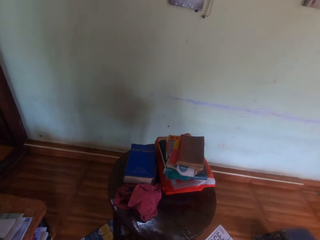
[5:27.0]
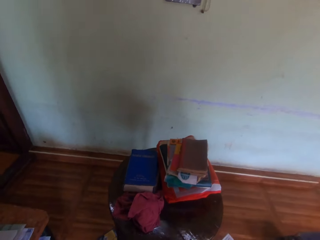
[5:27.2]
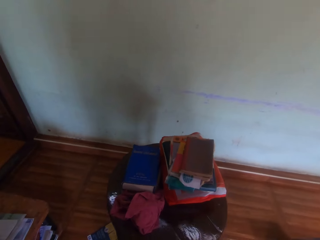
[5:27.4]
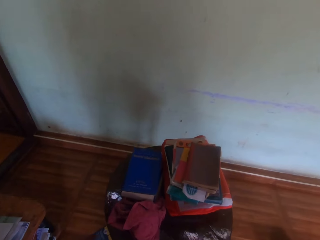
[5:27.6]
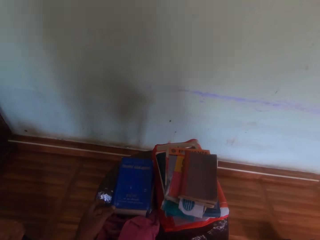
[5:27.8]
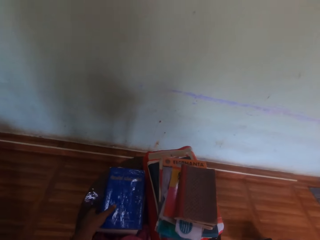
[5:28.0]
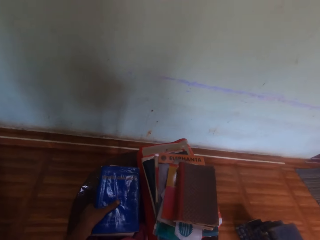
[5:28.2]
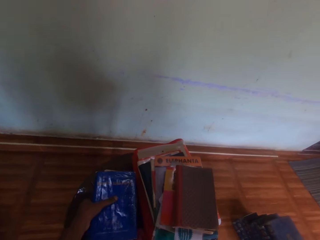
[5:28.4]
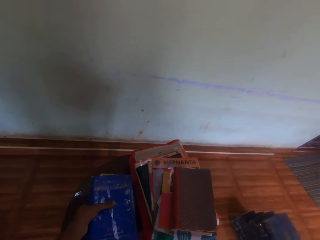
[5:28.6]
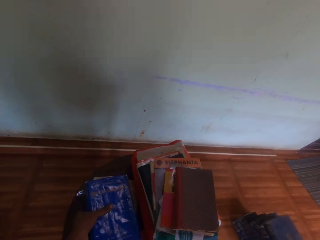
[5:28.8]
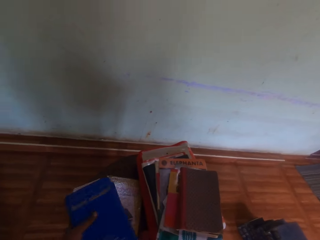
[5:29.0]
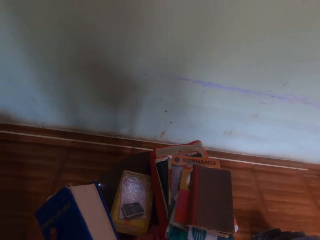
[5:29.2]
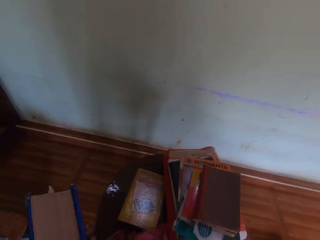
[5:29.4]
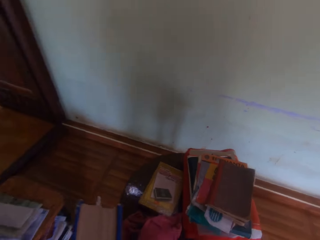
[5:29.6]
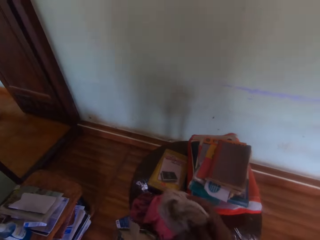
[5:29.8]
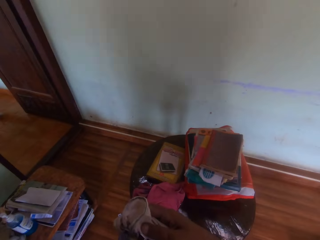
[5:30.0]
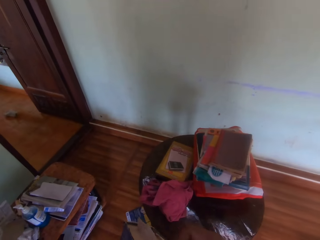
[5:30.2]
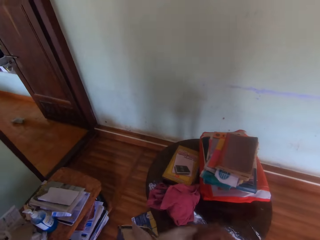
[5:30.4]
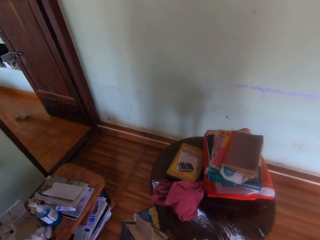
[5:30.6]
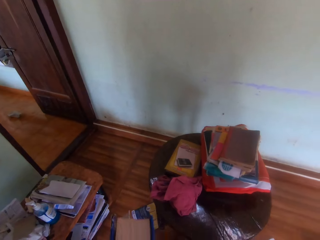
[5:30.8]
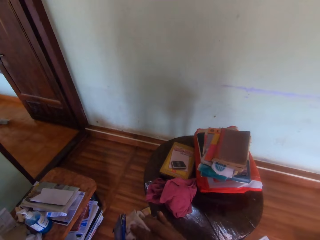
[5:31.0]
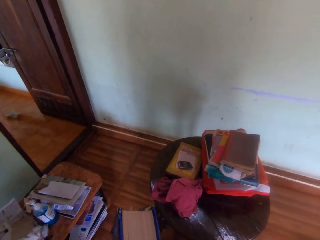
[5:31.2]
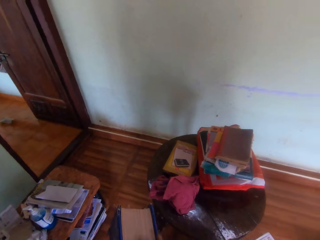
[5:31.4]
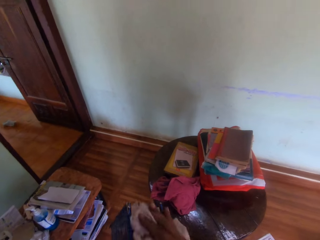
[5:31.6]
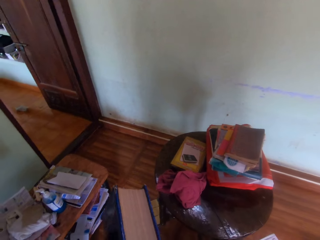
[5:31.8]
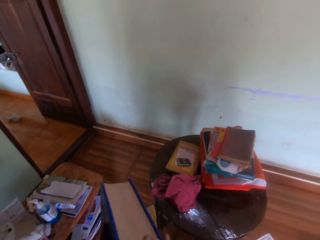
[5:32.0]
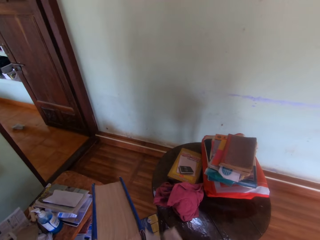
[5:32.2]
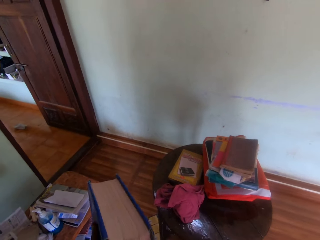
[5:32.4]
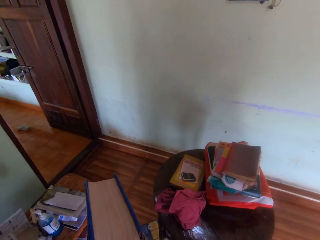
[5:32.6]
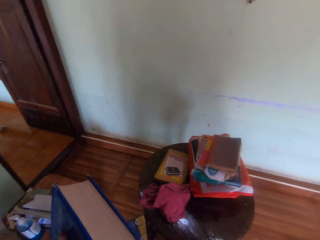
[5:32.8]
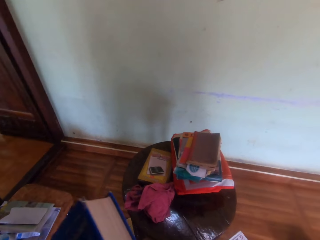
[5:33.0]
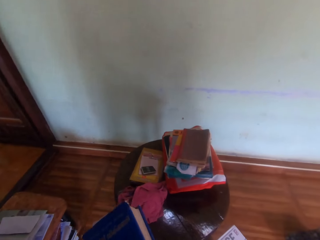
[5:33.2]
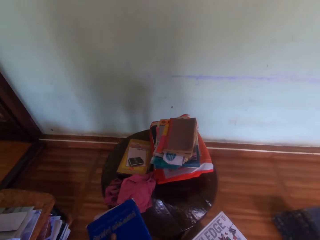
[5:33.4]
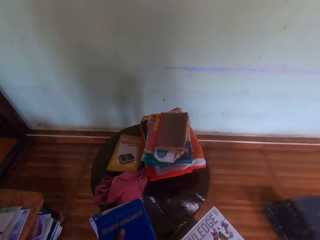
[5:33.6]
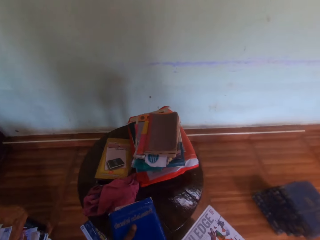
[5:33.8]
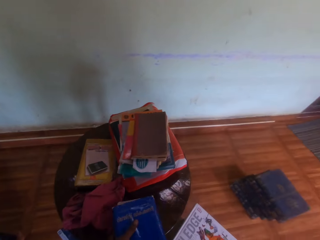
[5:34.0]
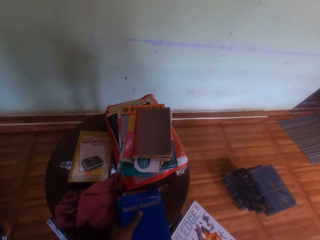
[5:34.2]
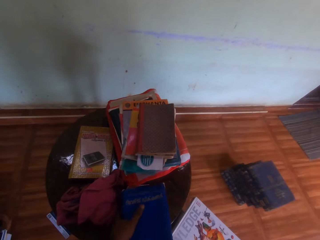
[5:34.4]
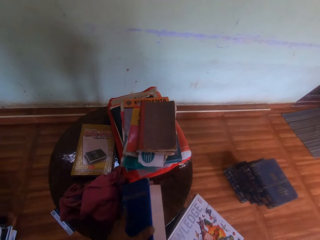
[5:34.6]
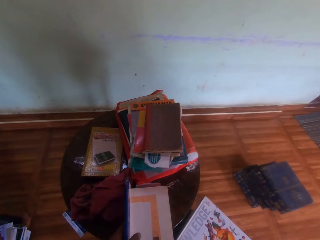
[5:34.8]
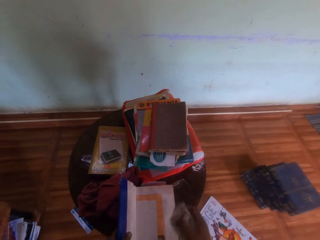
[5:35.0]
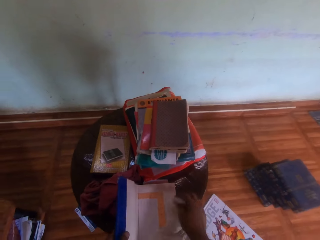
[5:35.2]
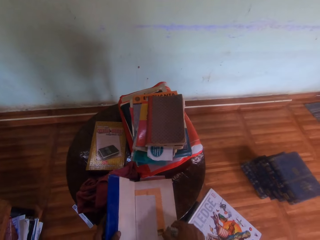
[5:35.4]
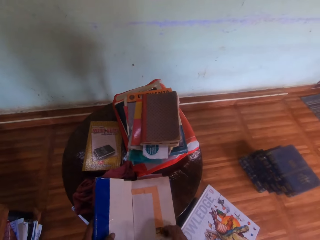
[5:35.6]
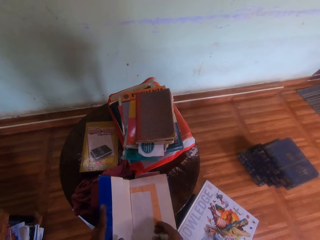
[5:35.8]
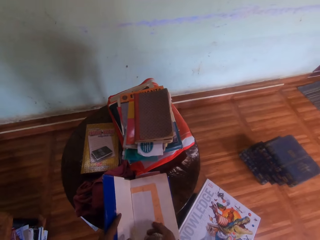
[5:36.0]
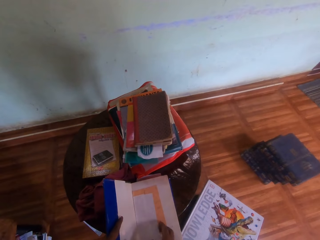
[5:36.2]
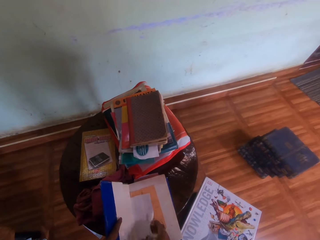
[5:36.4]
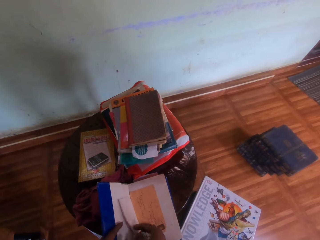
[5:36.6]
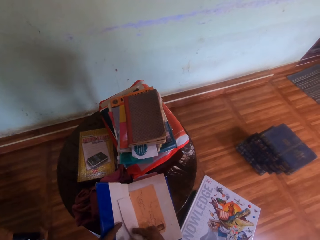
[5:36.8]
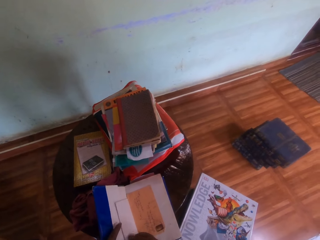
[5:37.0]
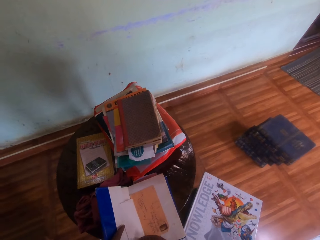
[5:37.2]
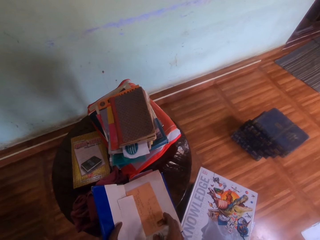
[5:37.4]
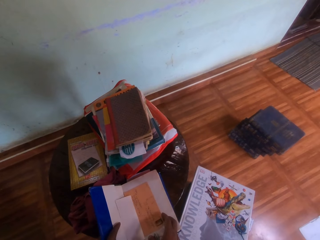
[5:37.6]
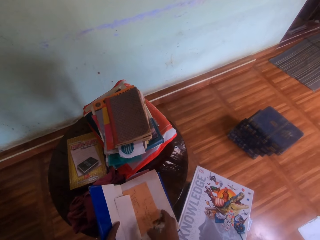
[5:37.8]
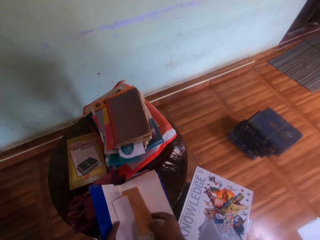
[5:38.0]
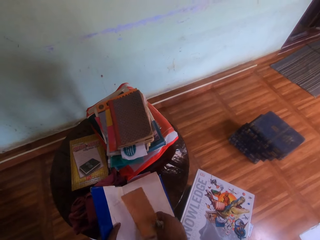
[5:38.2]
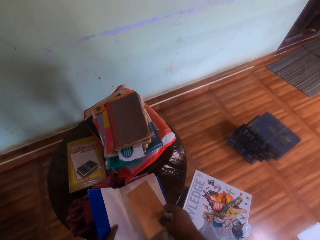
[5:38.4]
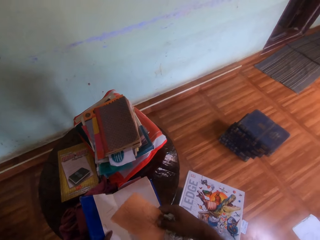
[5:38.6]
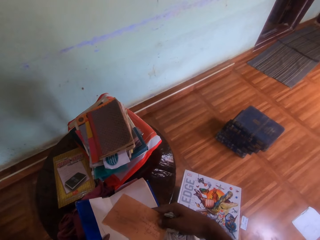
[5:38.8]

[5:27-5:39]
The camera wearer picks a book on a book on the table with his left hand. He wipes the book in his left hand with the napkin in his right hand. He drops the book on the table with his left hand. He opens the book on the table with his left hand. He moves a paper on a paper in the book on the table with his right hand. He holds a piece of paper in the book. He picks a paper in the book on the table with his right hand. He holds another piece of paper from the book.

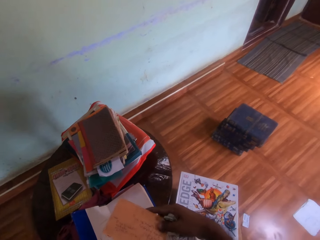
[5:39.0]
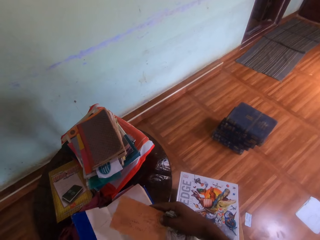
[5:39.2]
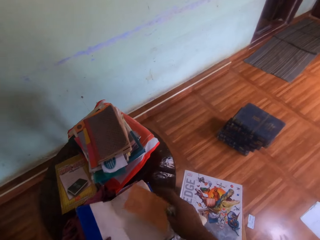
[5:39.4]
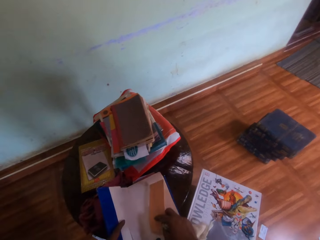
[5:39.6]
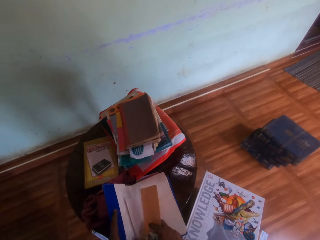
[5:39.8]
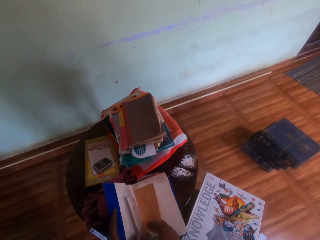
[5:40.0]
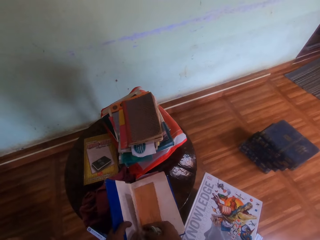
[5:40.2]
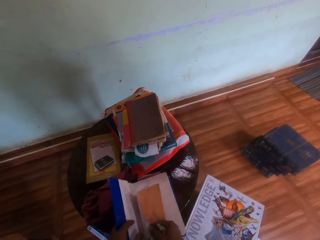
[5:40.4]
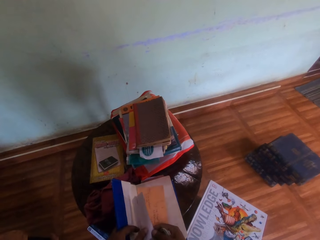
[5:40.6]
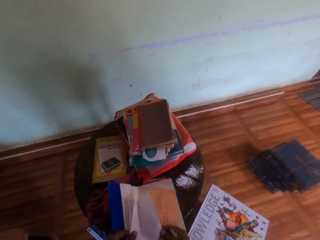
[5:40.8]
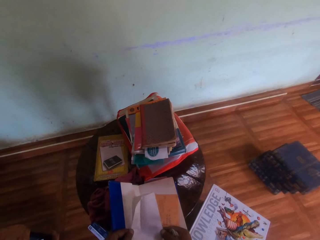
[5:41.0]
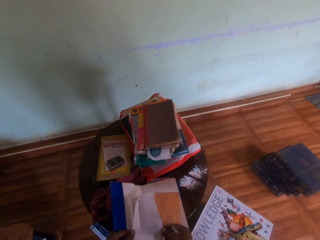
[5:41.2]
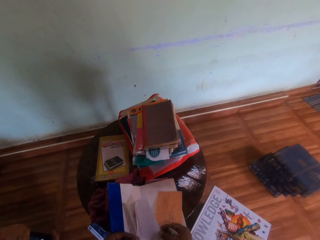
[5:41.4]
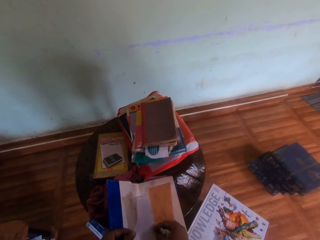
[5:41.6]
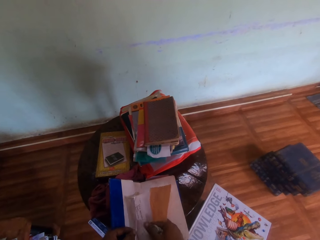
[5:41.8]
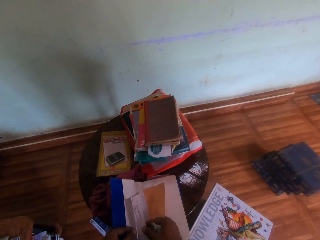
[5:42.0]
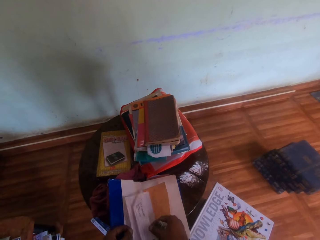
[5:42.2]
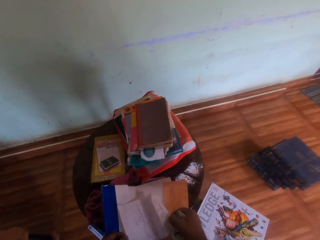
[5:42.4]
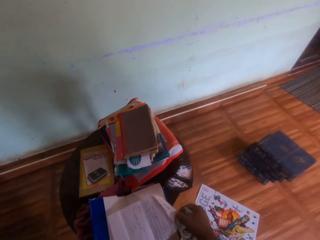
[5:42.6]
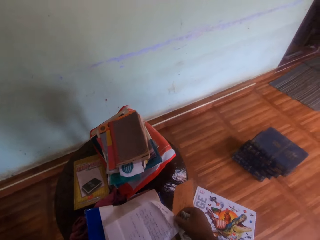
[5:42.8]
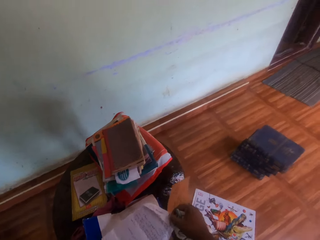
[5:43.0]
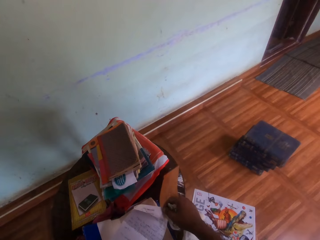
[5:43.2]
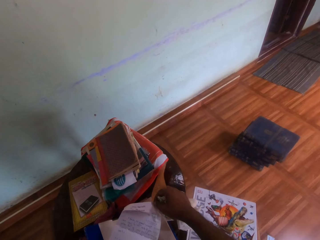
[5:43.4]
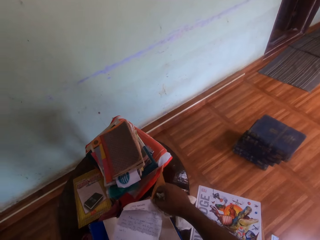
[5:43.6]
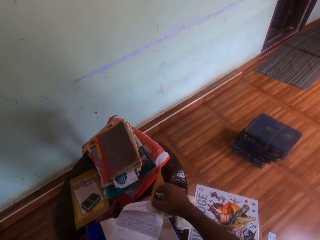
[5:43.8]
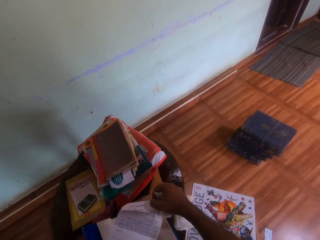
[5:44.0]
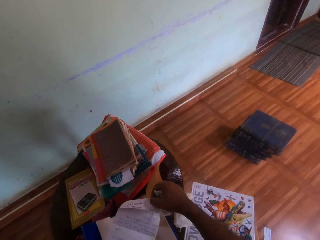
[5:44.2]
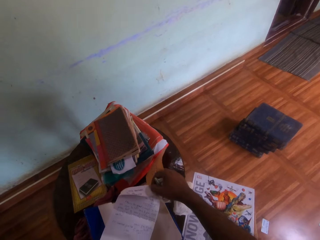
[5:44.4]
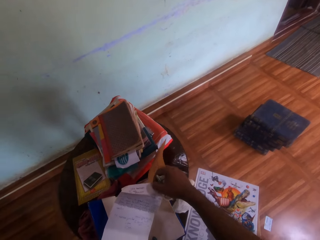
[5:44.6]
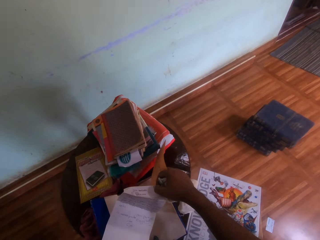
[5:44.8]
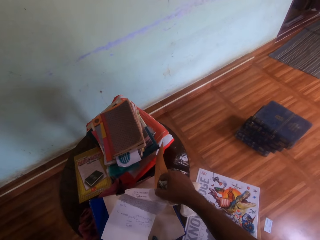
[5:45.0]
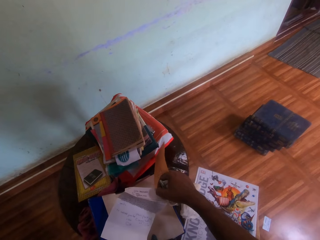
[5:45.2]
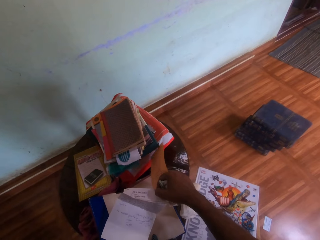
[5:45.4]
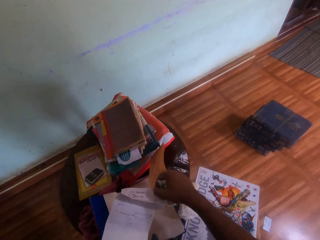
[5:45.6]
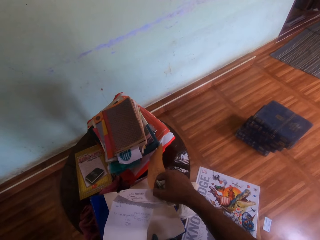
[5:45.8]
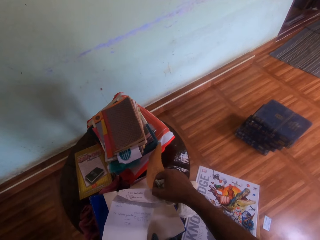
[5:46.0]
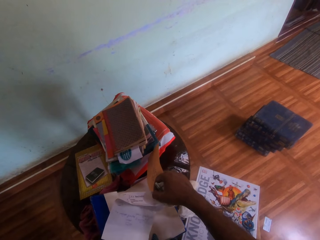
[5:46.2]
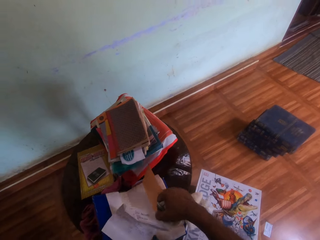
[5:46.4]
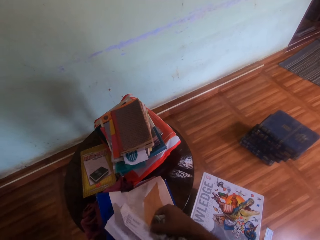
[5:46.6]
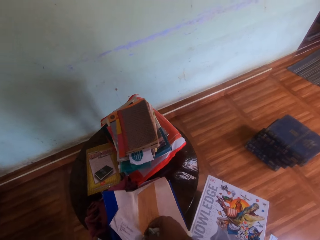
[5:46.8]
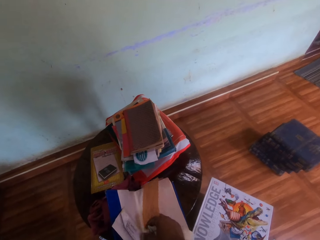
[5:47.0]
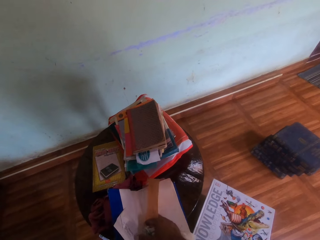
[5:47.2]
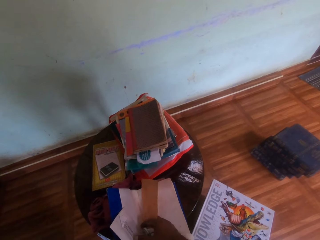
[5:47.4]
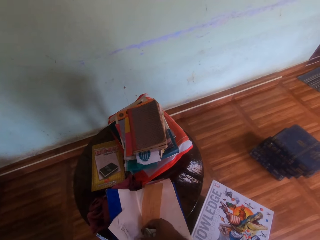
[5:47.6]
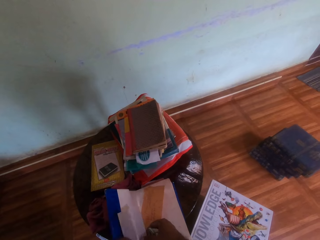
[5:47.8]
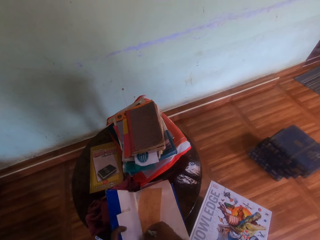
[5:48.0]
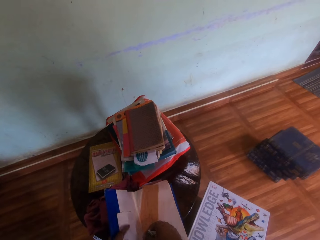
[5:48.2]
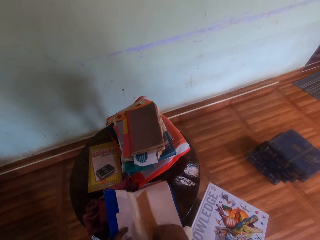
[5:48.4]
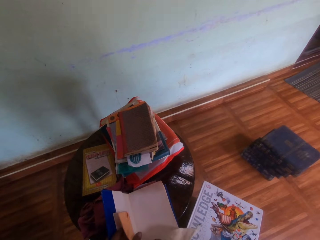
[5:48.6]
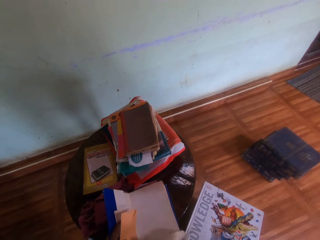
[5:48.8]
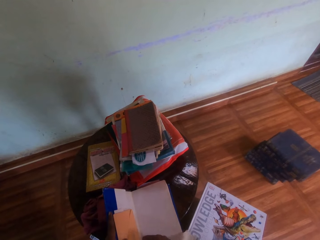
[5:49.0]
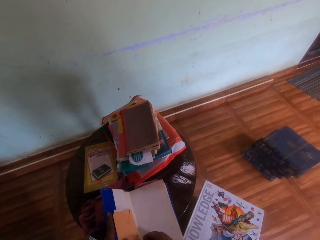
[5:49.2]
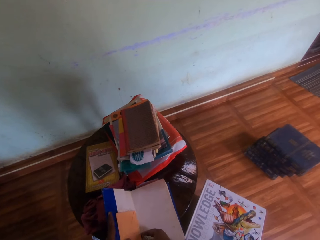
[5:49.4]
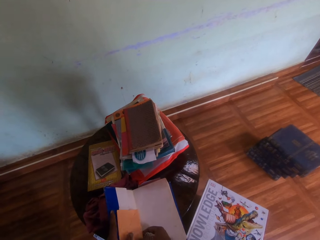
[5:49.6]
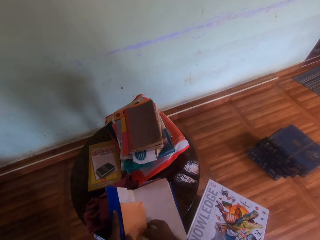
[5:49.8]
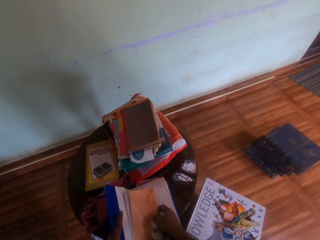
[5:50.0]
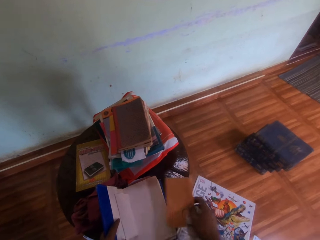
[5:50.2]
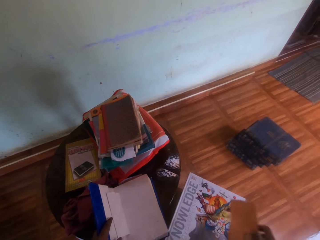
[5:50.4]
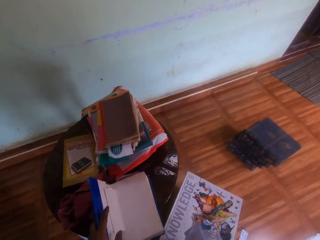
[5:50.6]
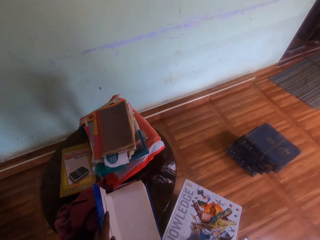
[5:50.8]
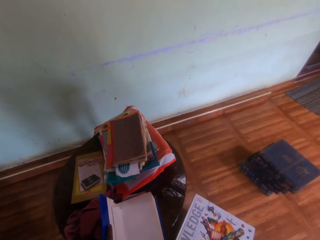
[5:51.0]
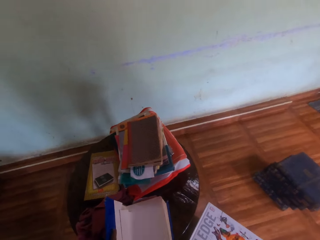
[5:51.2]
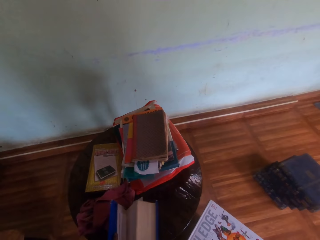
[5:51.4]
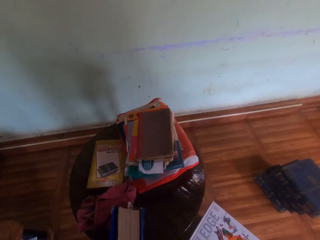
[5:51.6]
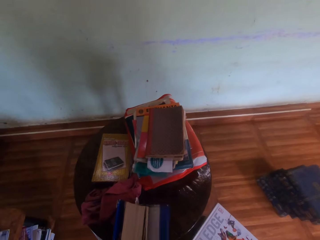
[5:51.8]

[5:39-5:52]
The camera wearer examines the paper in his right hand. He unfolds the paper with both hands. He lowers the paper to the book. He opens the piece of book. He examines the paper with both hands. He folds the paper with both hands. He passes the paper to his left hand. He puts the pieces of paper together. He passes the paper to his right hand. He drops the paper on the floor with his right hand. He closes the book on the table with both hands.
